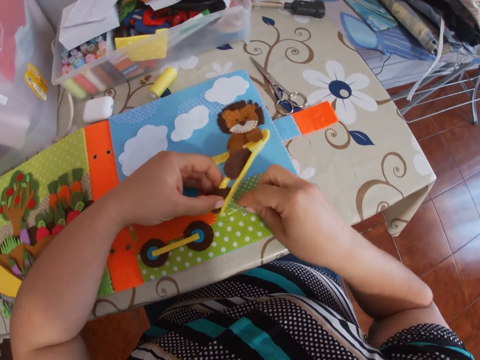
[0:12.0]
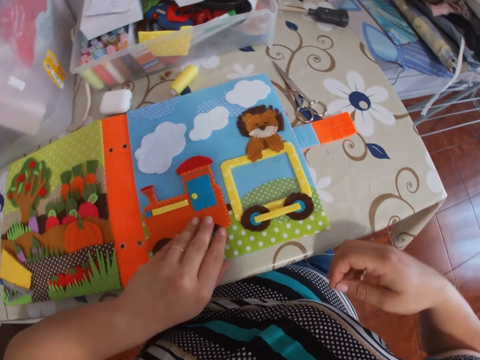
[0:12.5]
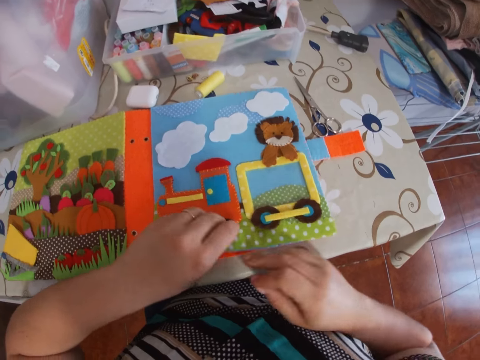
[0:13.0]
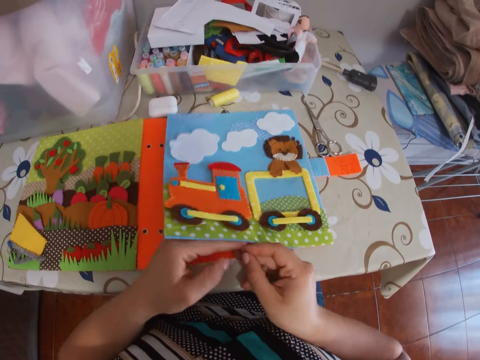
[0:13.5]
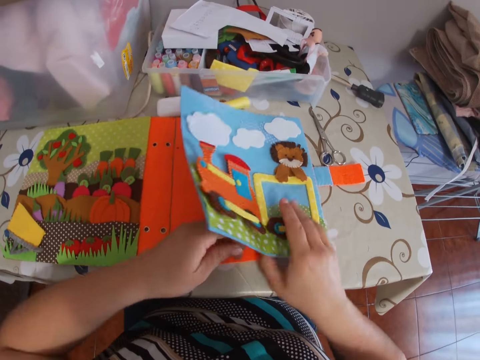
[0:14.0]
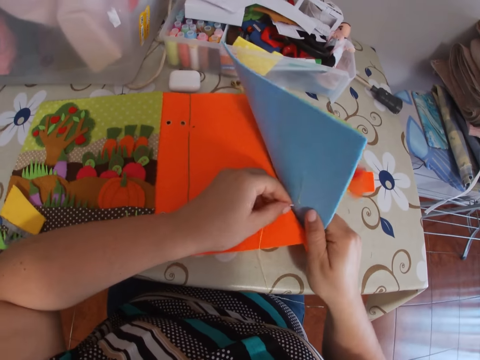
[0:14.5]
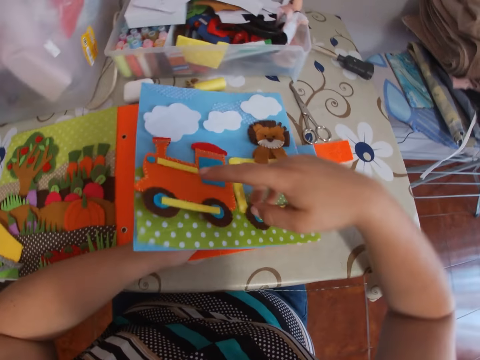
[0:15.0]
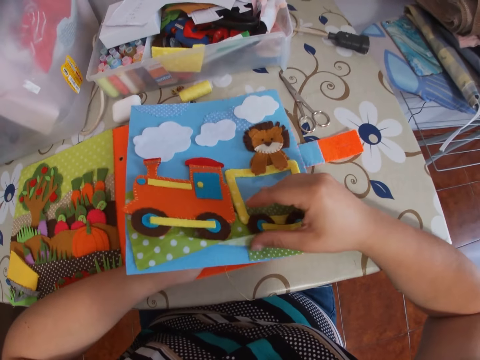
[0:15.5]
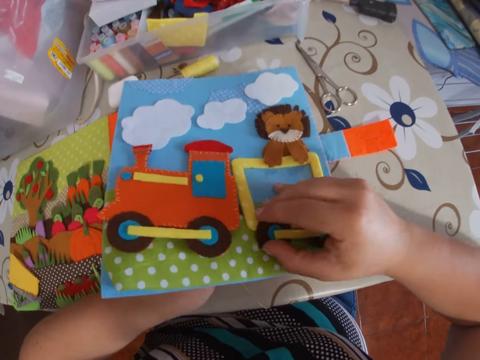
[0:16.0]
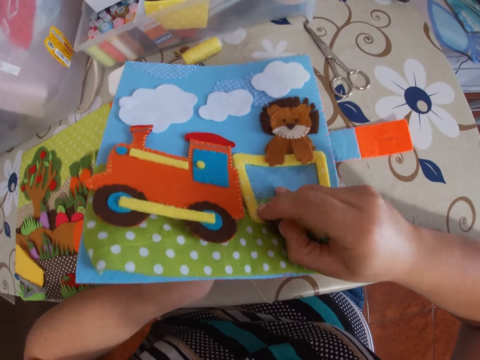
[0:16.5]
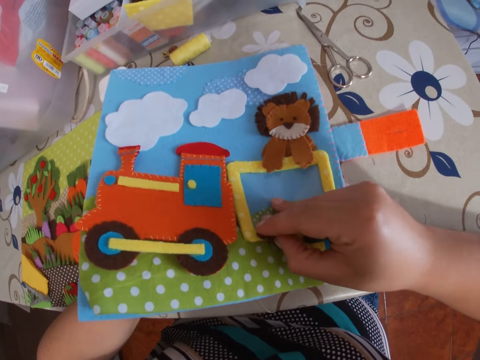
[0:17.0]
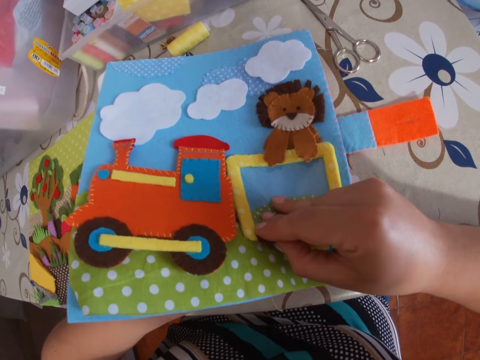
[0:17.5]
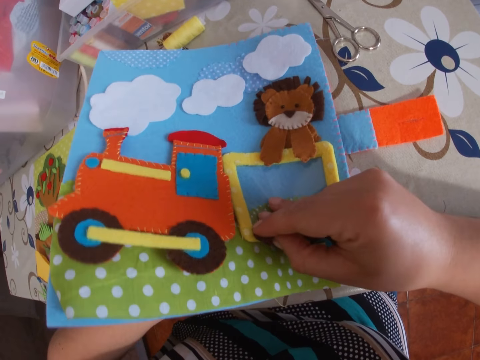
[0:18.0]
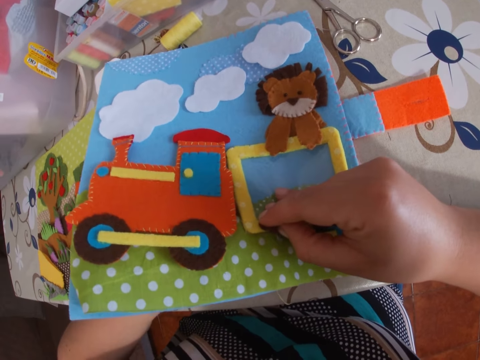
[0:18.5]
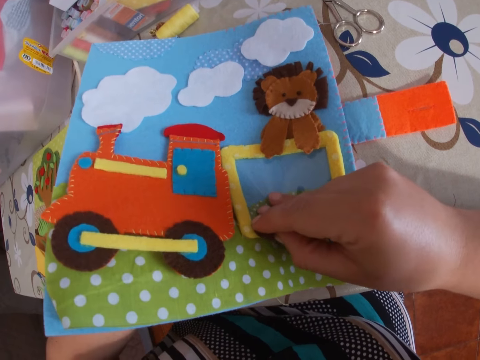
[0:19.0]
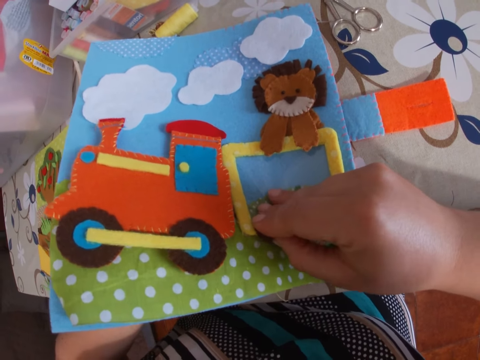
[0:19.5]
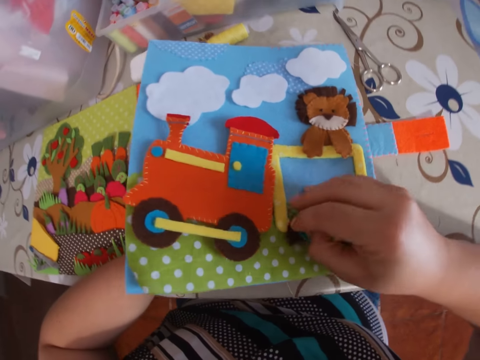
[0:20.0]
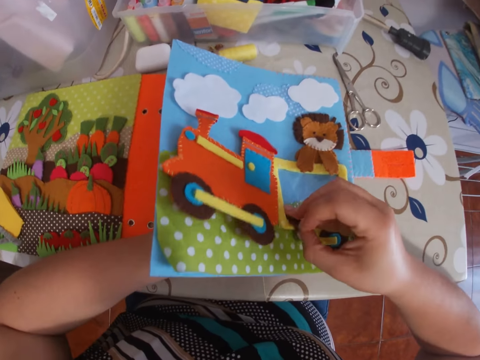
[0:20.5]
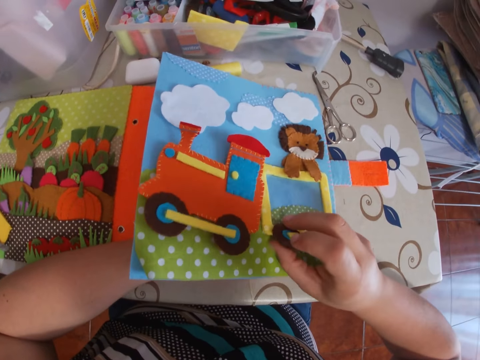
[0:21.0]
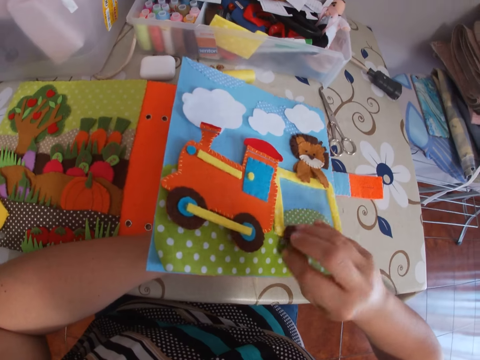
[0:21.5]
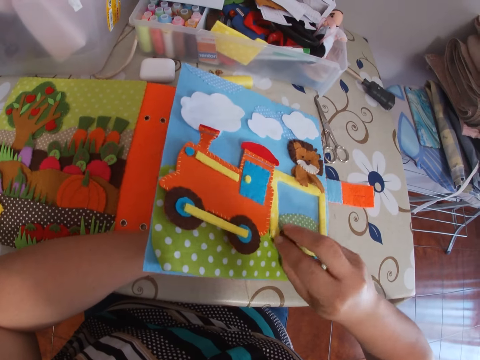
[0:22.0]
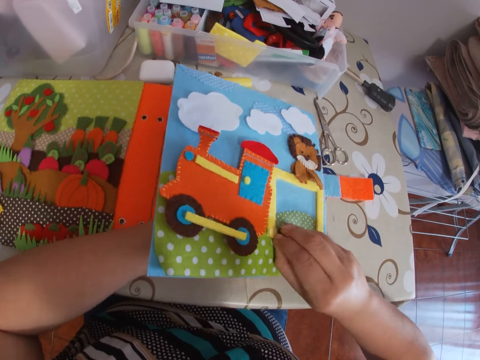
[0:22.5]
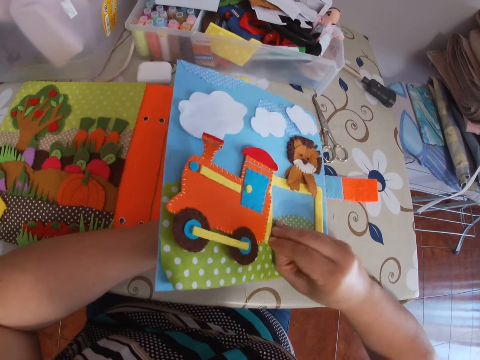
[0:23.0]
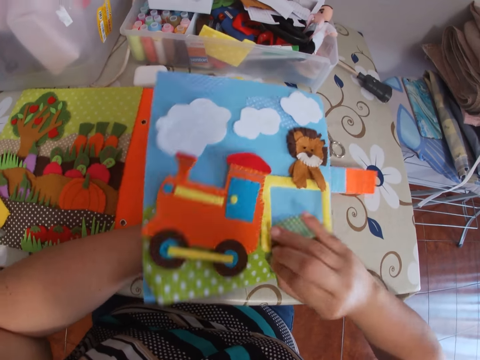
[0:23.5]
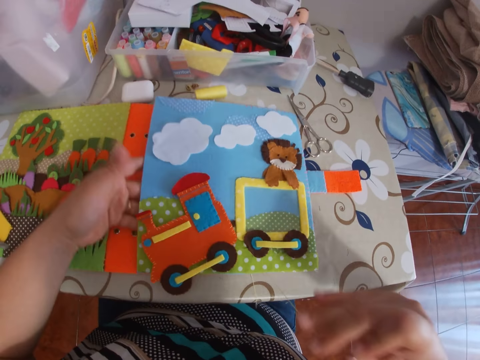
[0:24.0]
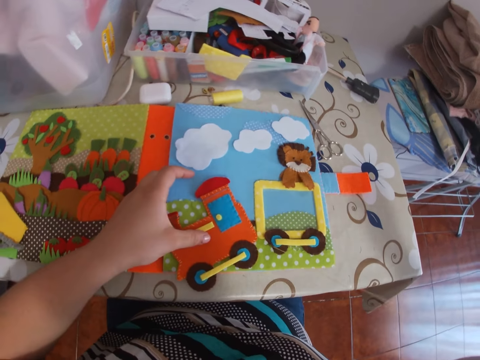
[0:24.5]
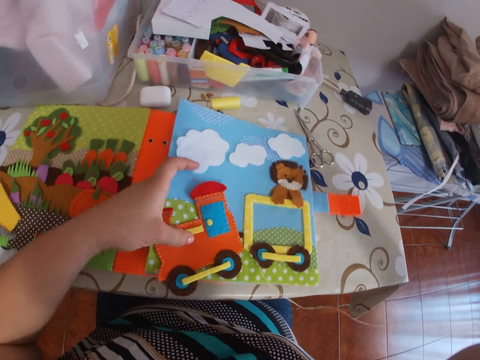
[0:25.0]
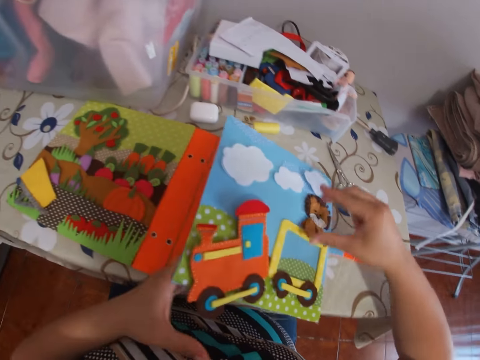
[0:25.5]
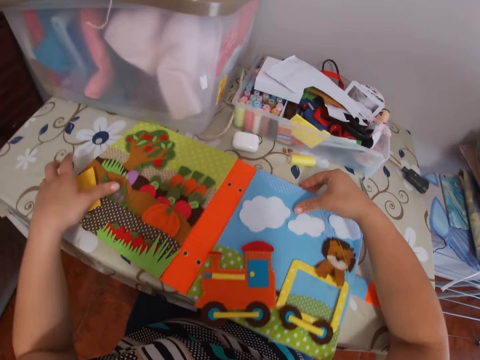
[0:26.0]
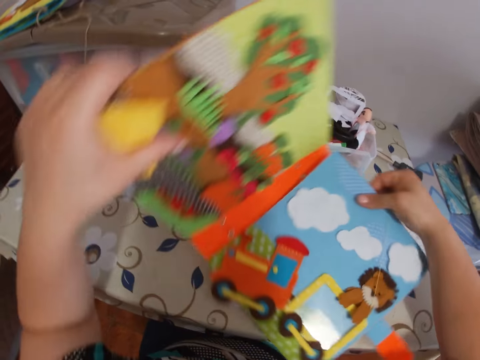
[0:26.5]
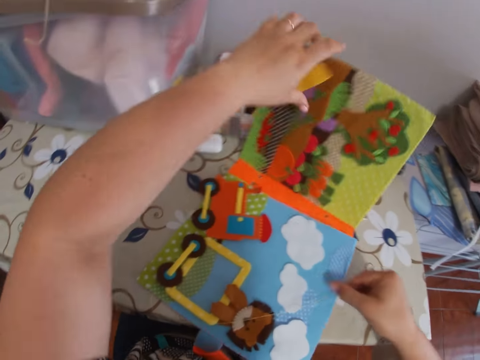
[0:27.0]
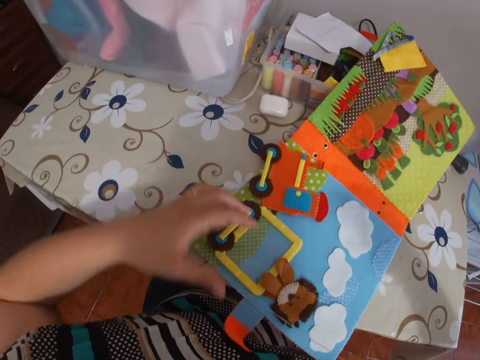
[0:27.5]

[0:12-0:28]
The camera wearer opens the page on the book. She holds the cardboard with her right hand. She sews the cardboard with a needle to the book. She pulls the needle. She pulls the thread with her right hand. She moves the cardboard on the table and turns the book.

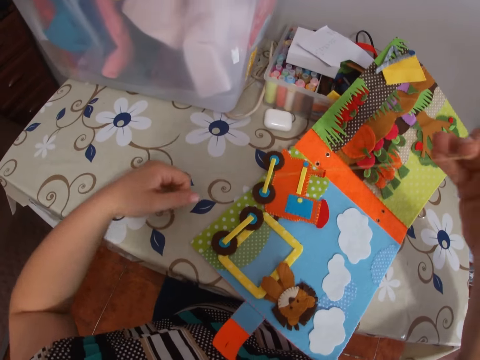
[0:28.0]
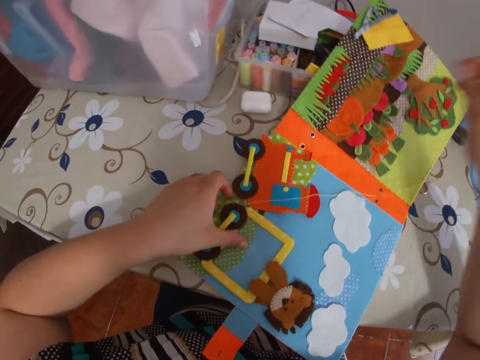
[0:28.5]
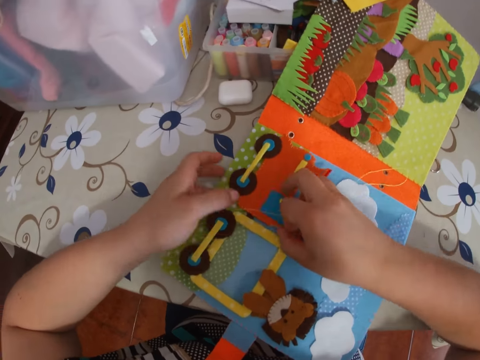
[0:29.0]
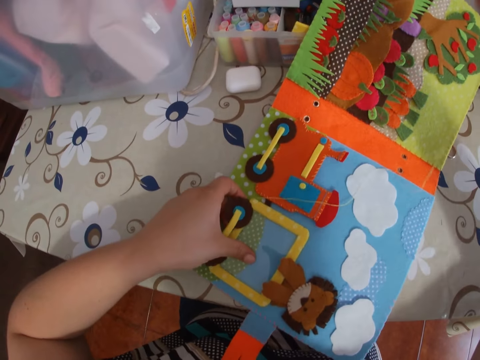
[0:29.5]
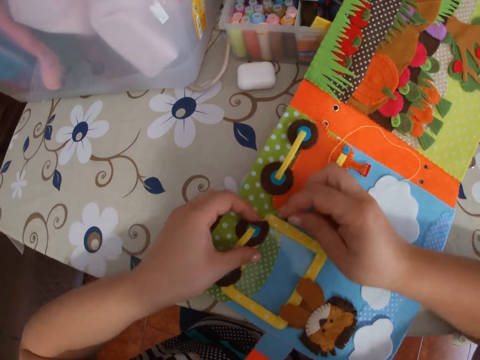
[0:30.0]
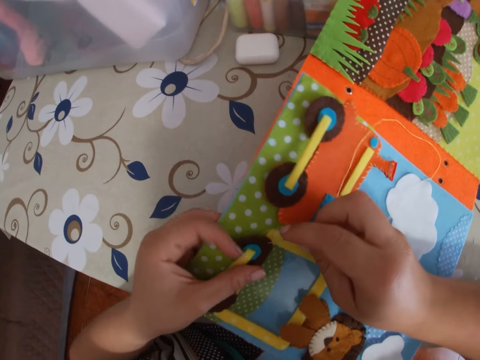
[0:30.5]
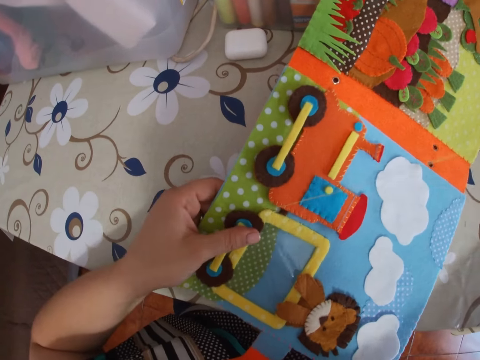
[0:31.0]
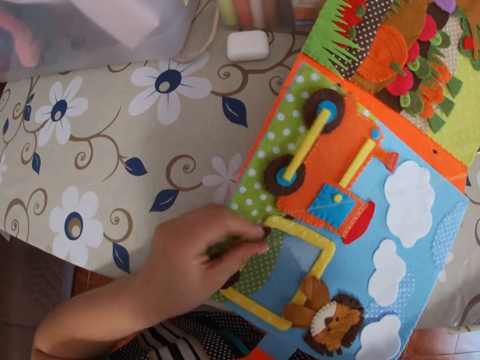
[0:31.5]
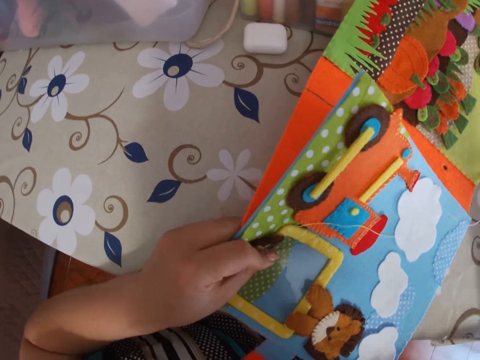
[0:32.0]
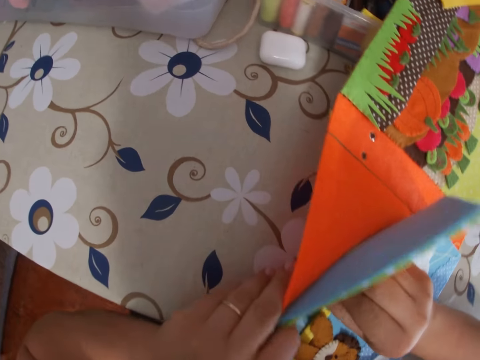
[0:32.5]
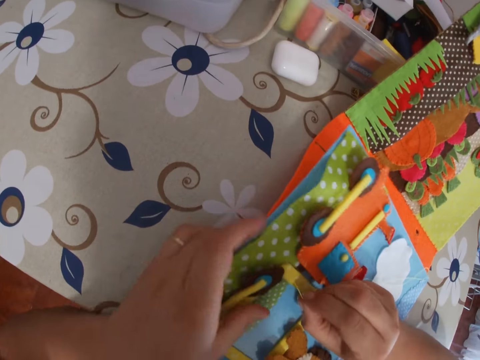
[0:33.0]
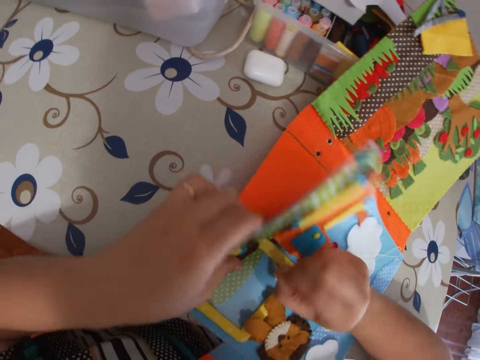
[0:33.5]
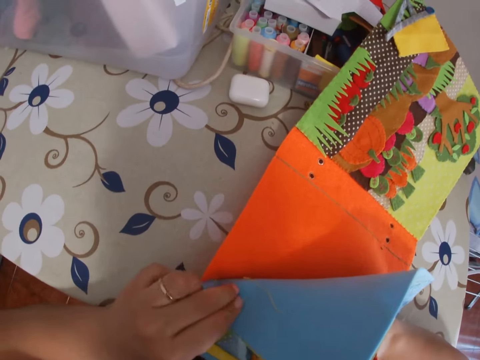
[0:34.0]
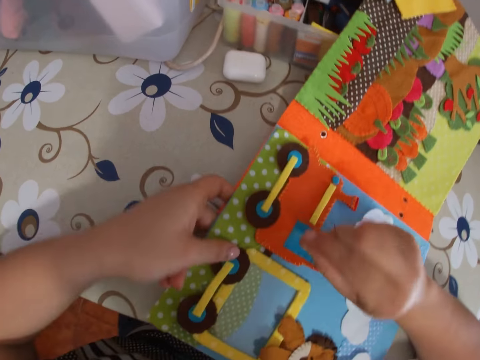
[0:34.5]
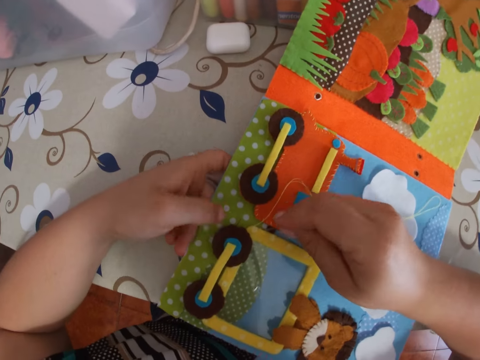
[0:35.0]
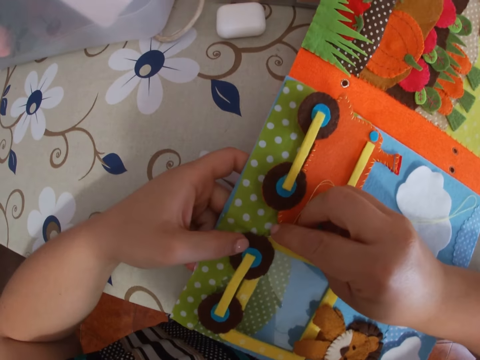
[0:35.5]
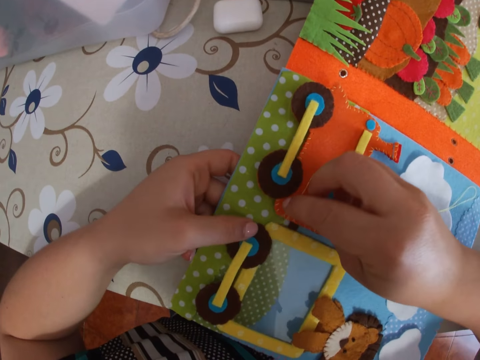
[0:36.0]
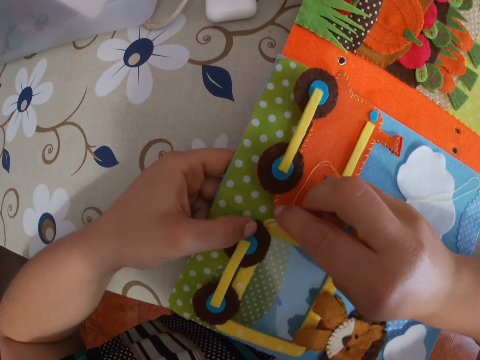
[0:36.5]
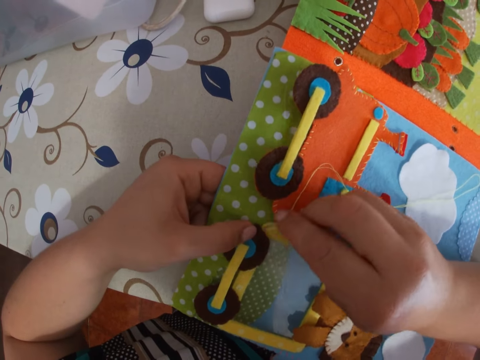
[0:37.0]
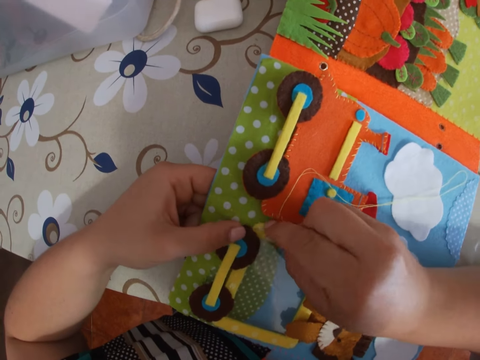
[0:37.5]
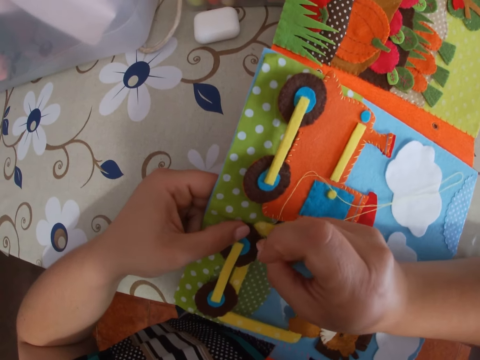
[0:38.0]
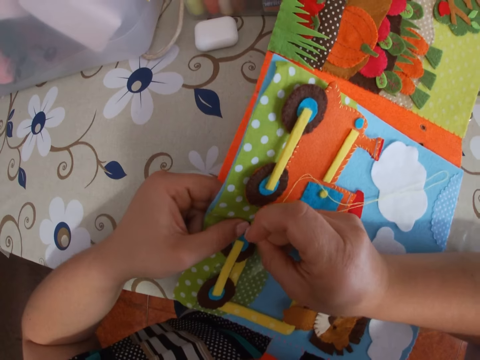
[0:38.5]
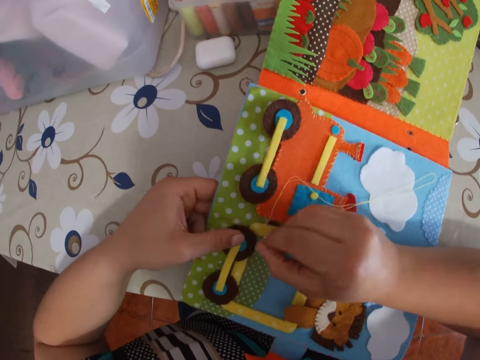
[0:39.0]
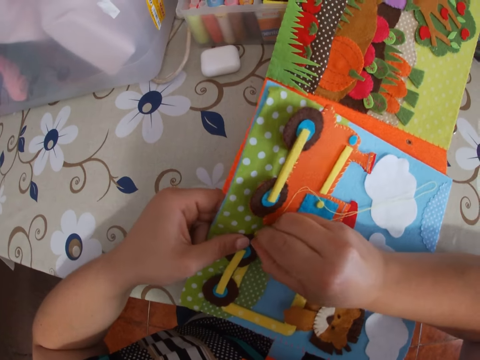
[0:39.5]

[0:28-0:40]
The camera wearer moves the pattern. She sews the pattern to the book. She lifts a part of the cardboard with her left hand. She turns the page on the book. She sews the cardboard with a needle to the book.
